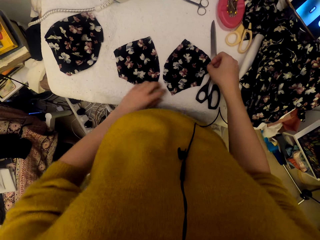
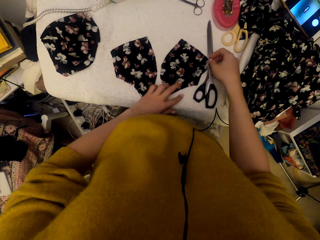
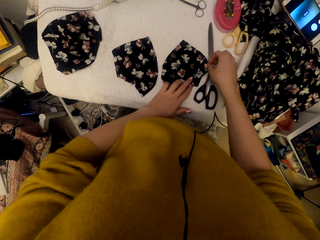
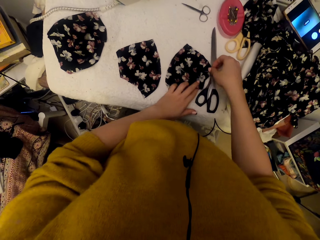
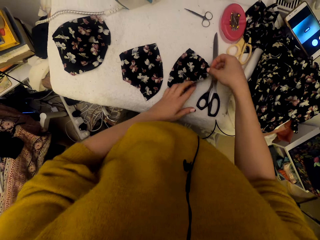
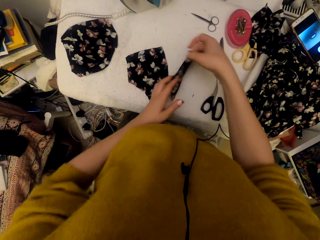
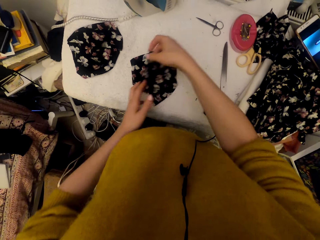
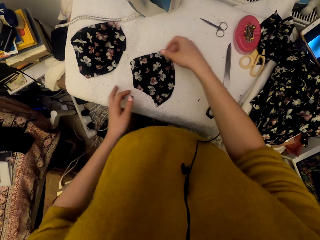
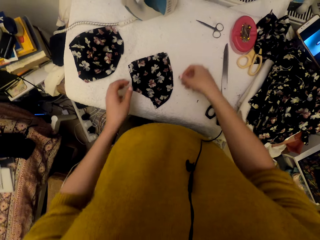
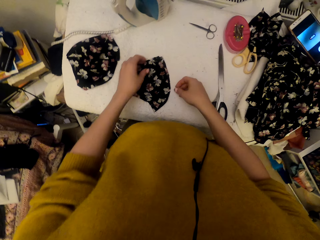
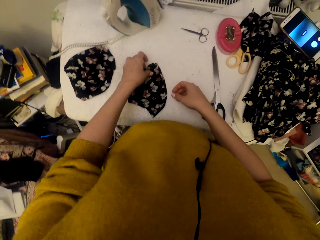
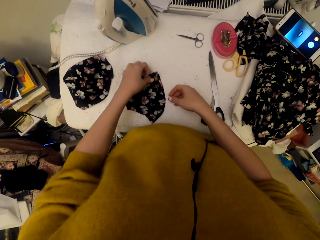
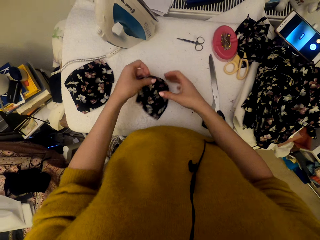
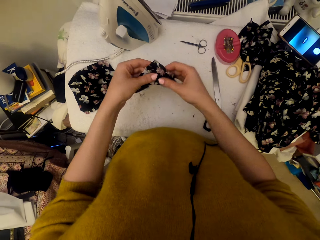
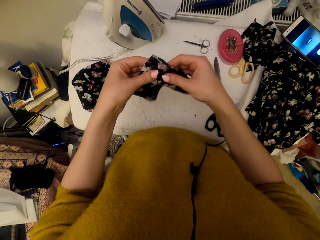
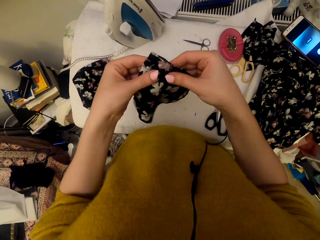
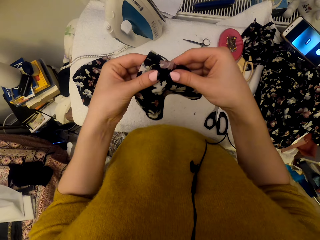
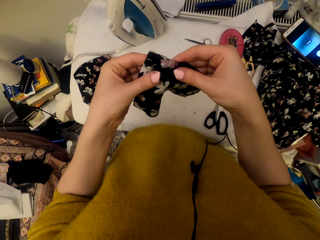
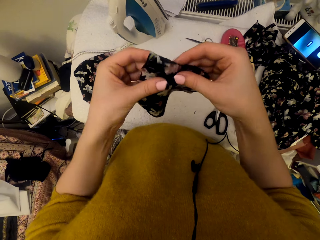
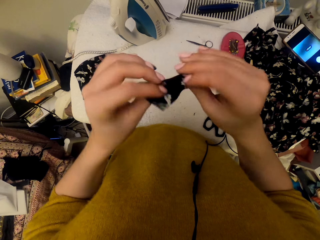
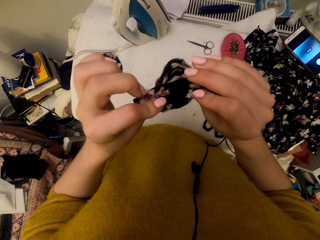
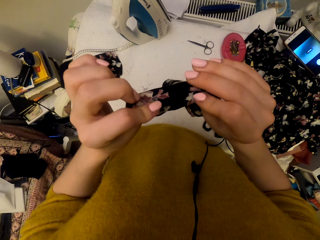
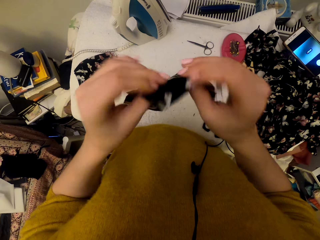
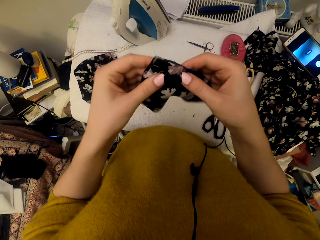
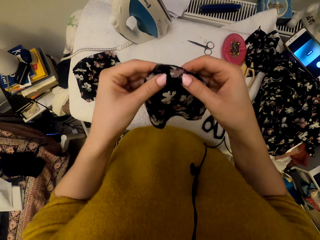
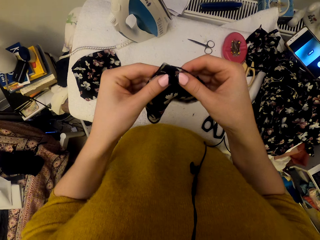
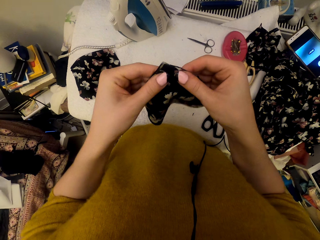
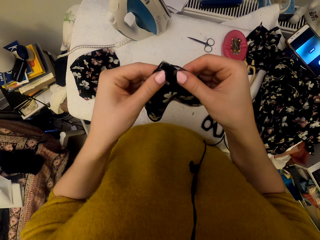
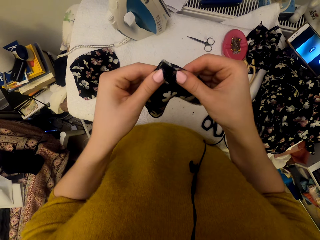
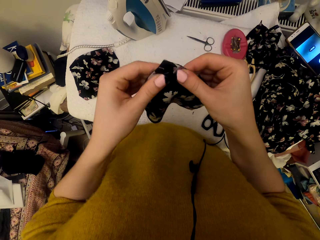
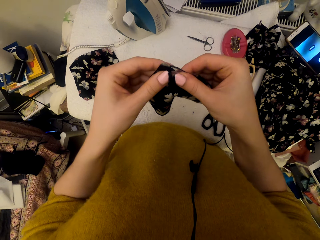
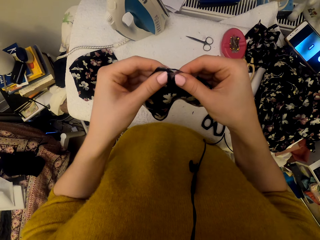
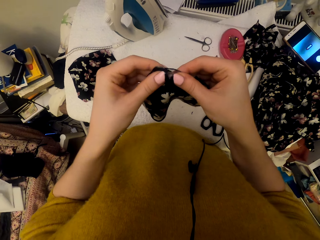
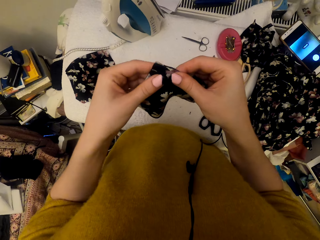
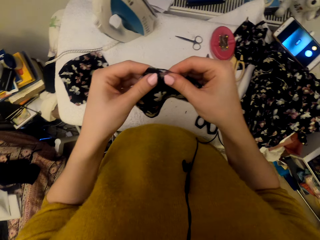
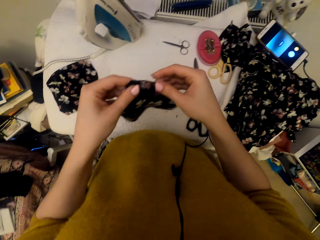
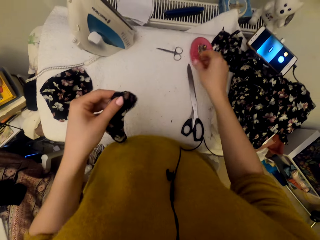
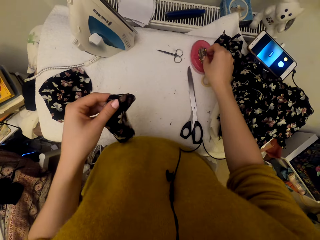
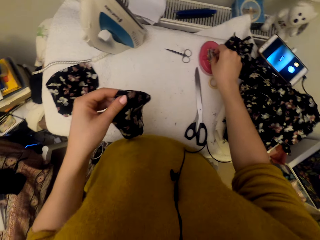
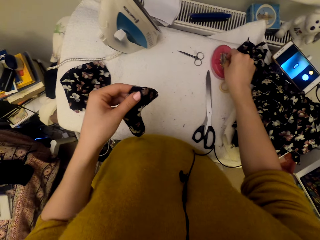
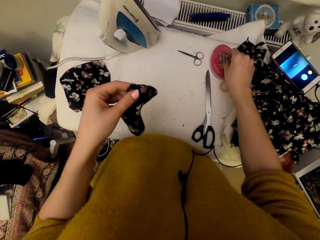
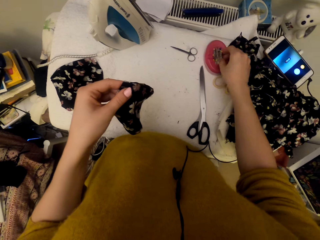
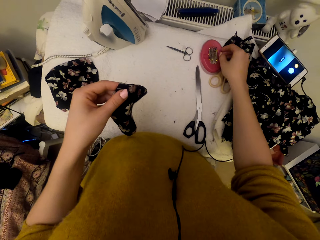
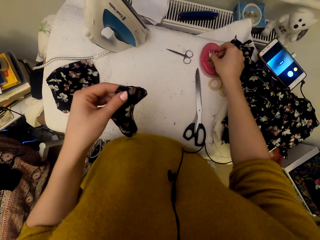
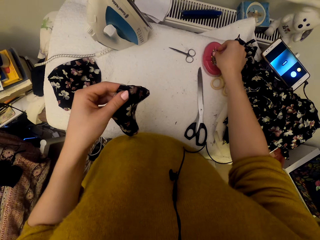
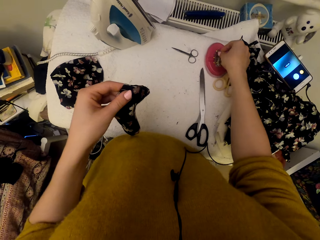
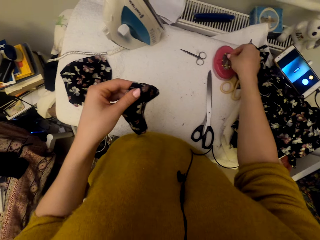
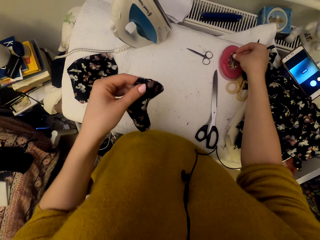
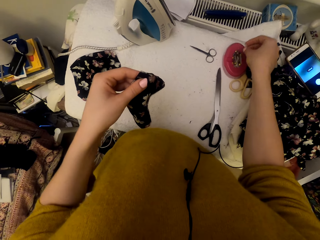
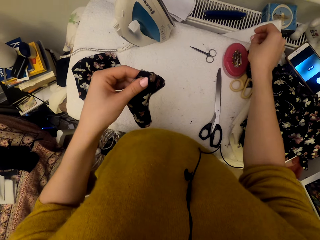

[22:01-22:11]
The camera wearer puts a material on another material. They lift the cloth material pieces. They align the materials. They adjust the cloth material pieces. They select a pin in the magnetic pin holder.

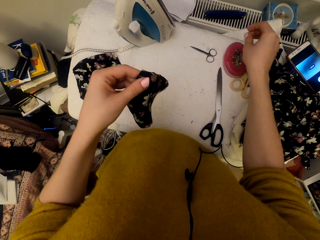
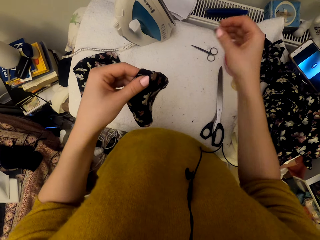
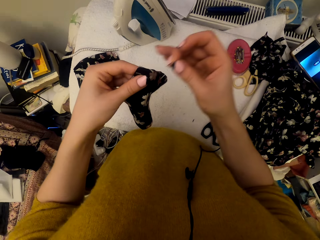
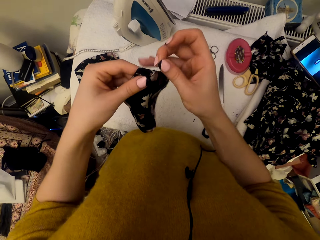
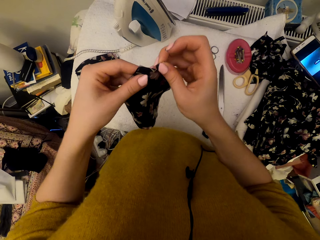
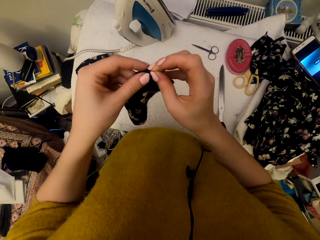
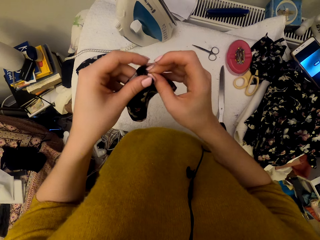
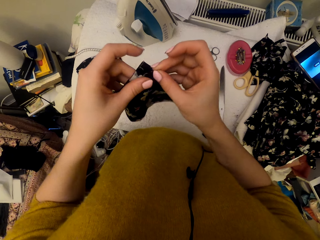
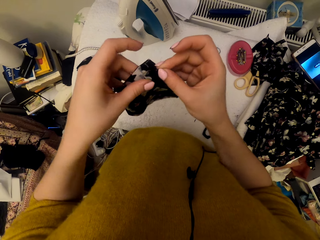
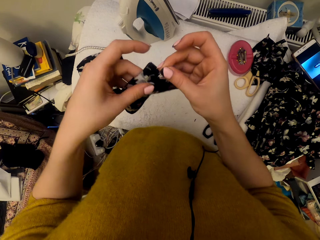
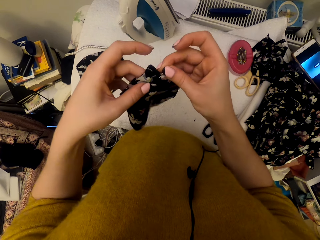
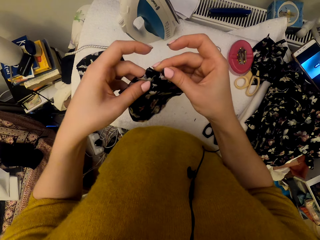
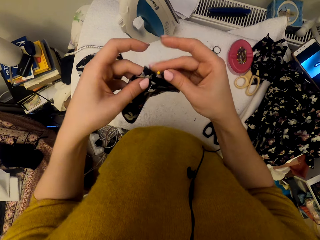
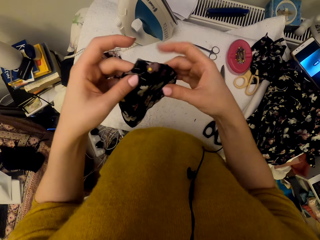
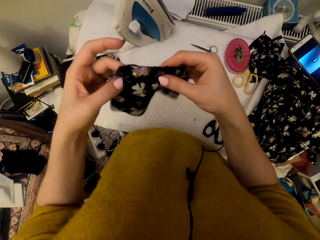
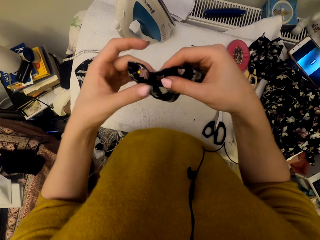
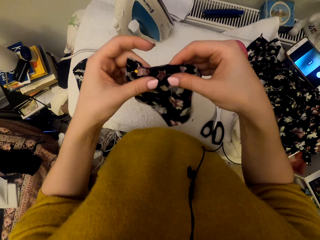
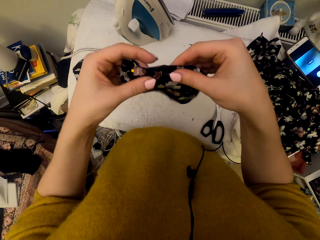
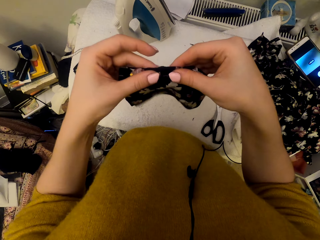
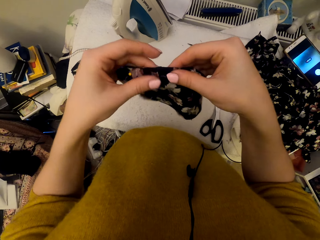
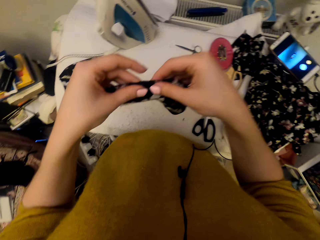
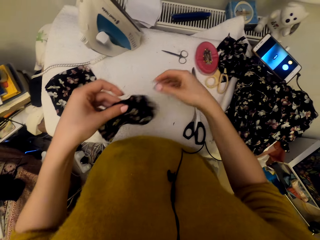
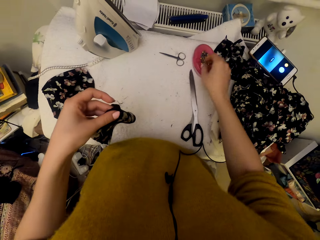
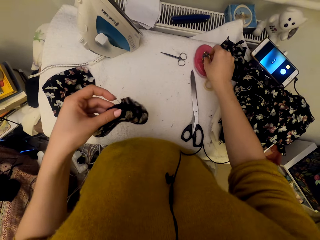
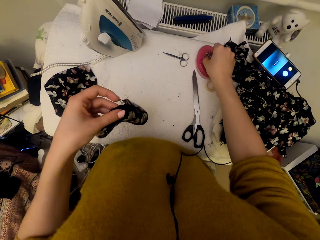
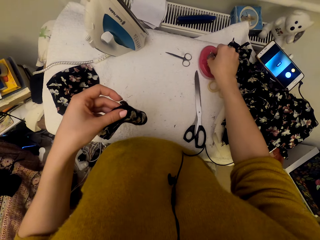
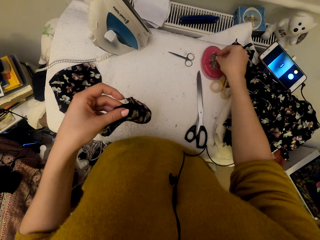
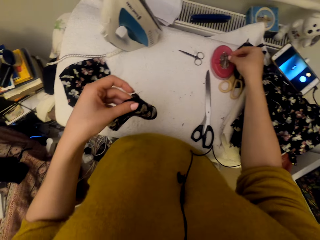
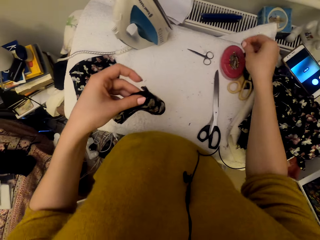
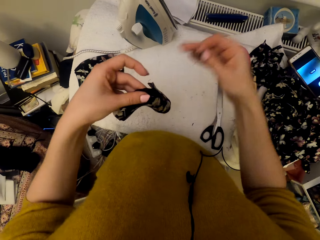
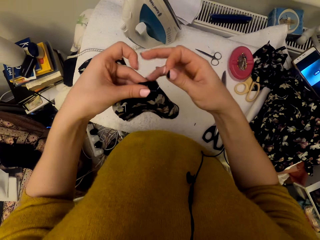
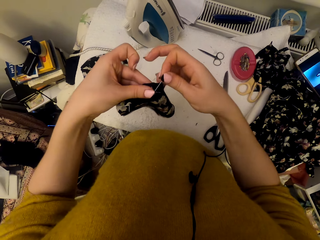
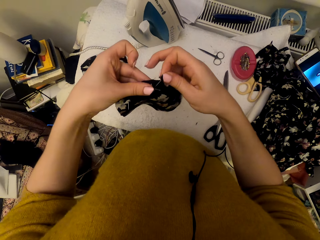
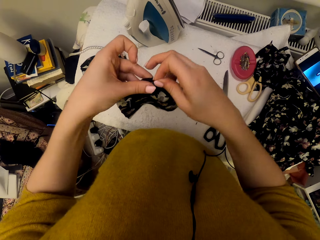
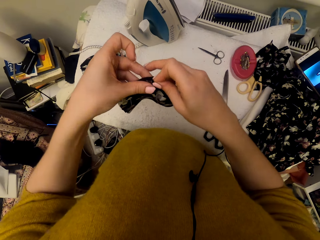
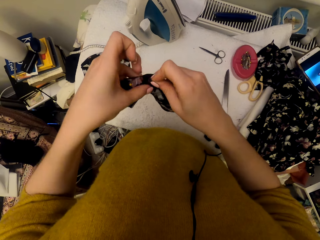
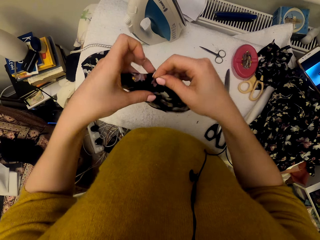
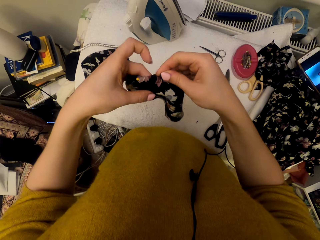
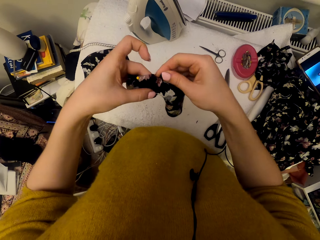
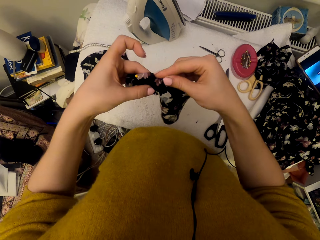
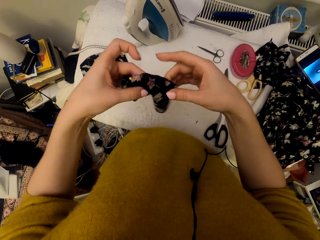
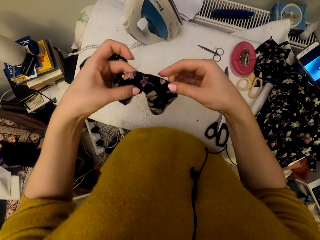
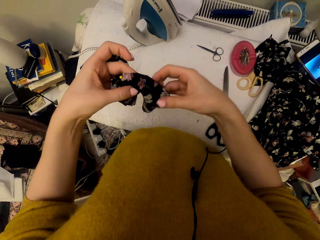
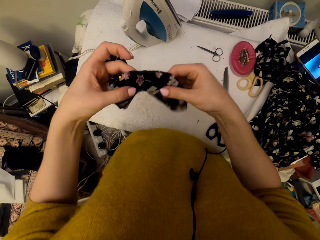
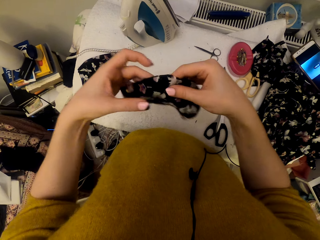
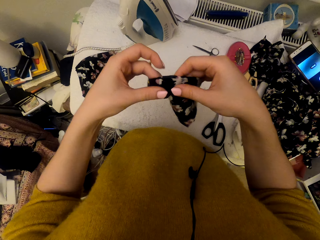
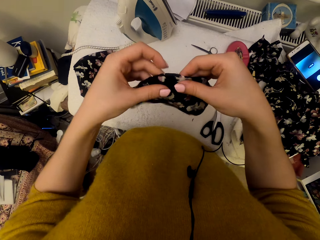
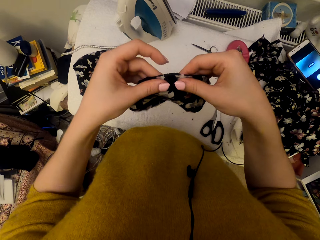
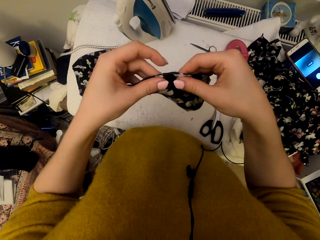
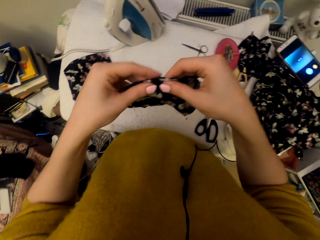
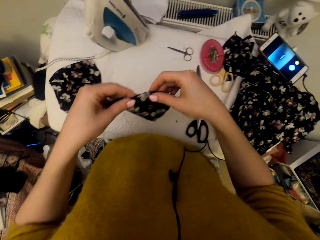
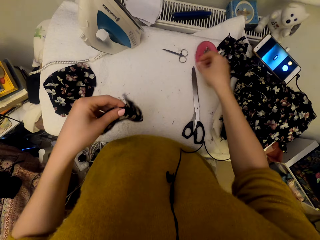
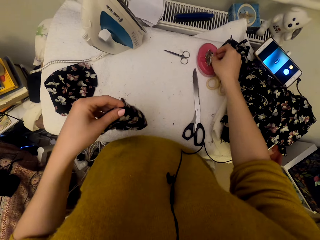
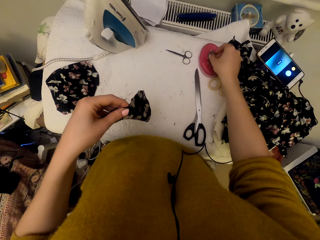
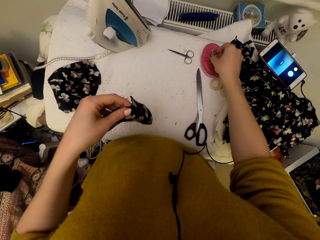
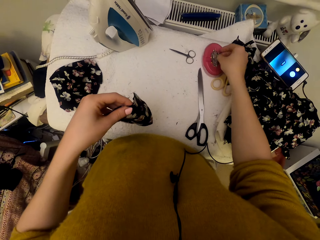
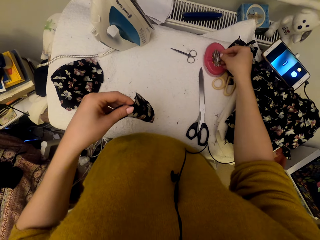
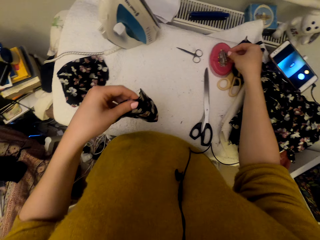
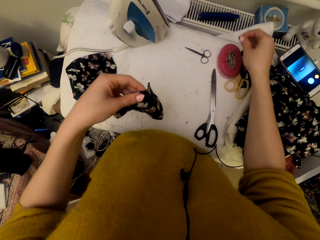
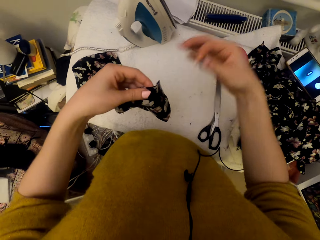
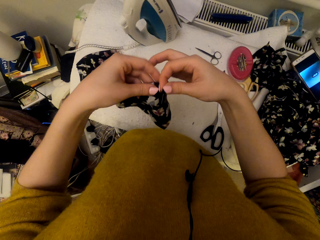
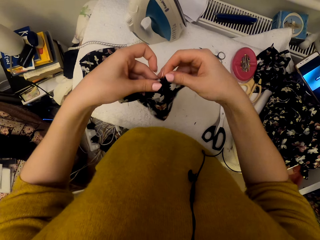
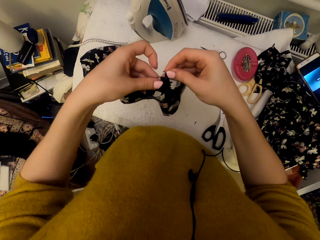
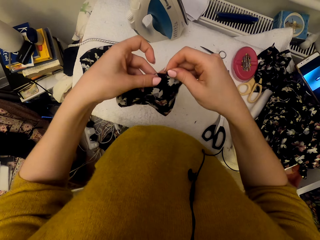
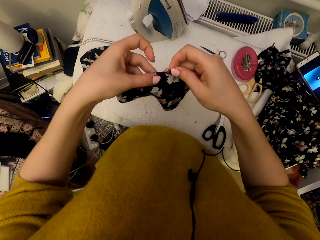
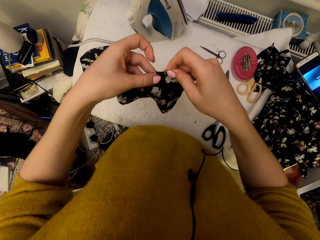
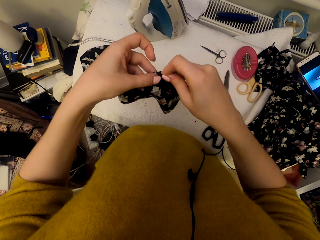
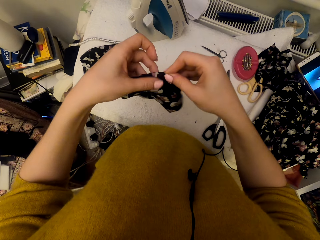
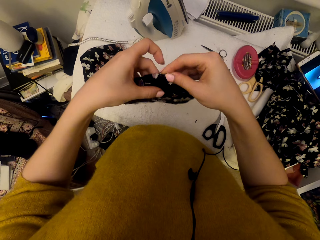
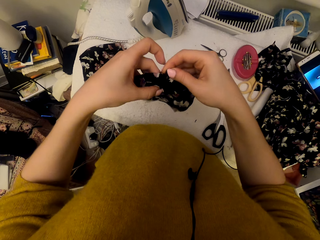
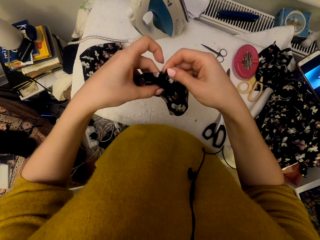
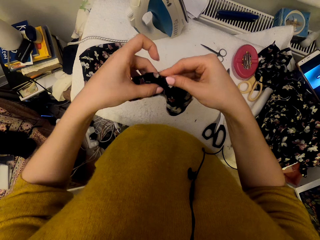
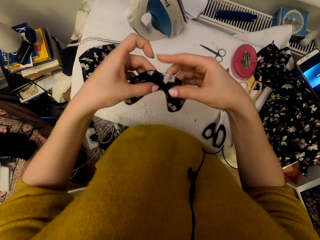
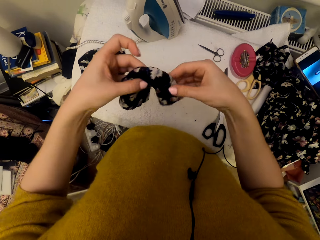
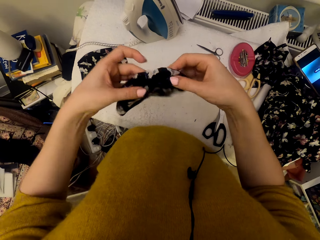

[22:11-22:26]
The camera wearer pins the cloth material pieces together. They adjust the cloth material pieces. They pick a pin in the magnetic pin holder. They pin the cloth material pieces together. They adjust the cloth material pieces. They pick a pin in the magnetic pin holder. They pin the cloth material pieces together.
